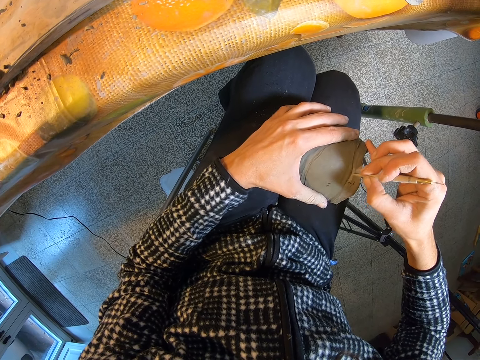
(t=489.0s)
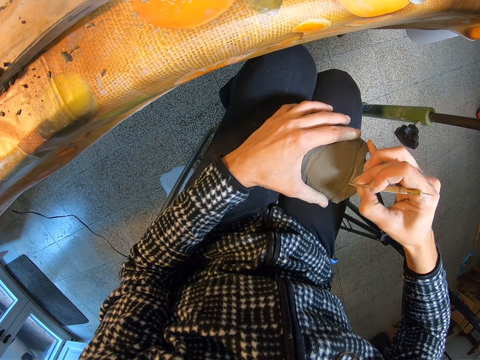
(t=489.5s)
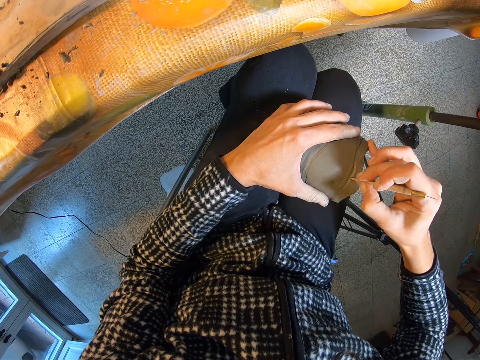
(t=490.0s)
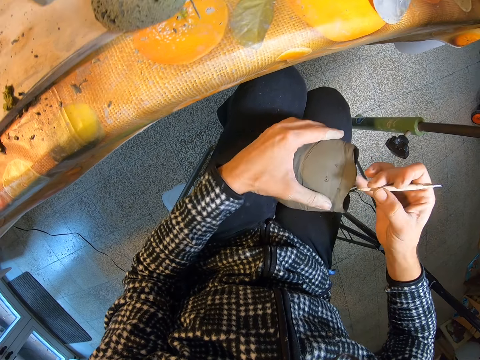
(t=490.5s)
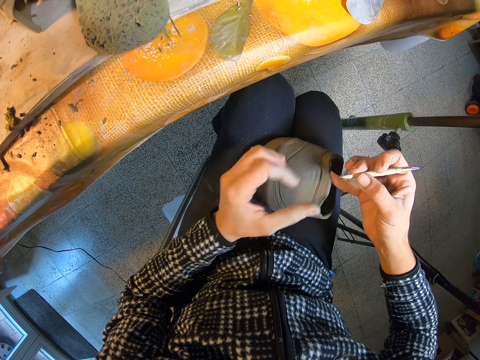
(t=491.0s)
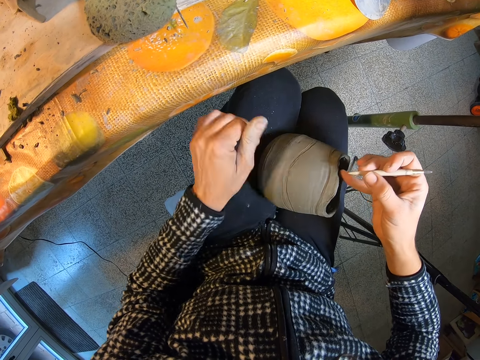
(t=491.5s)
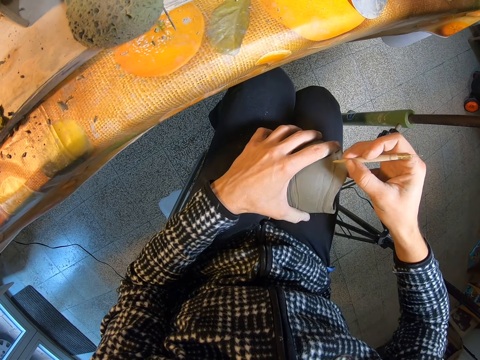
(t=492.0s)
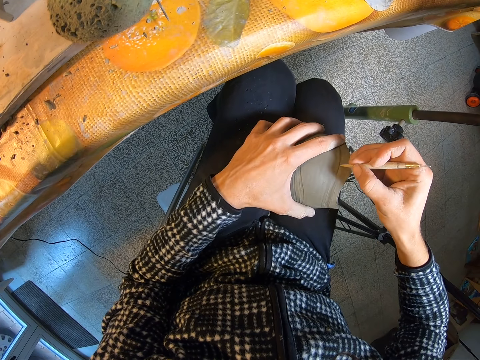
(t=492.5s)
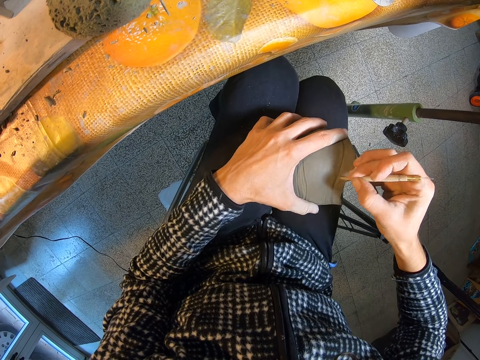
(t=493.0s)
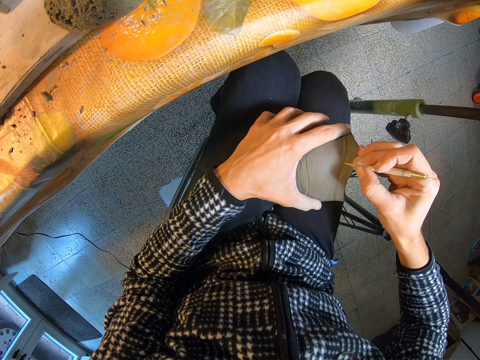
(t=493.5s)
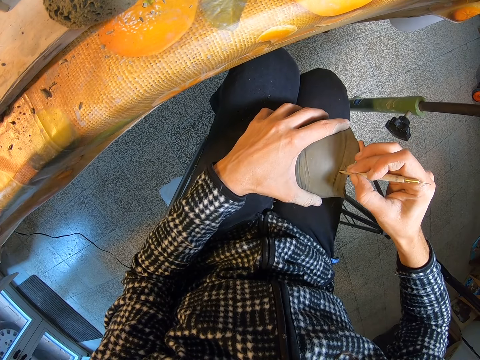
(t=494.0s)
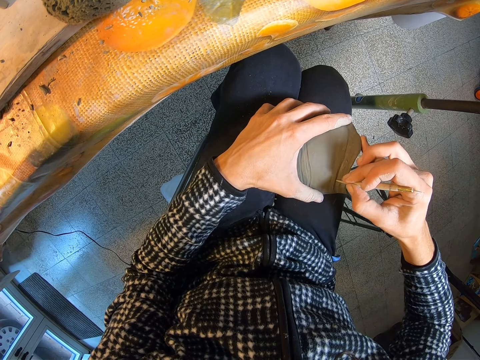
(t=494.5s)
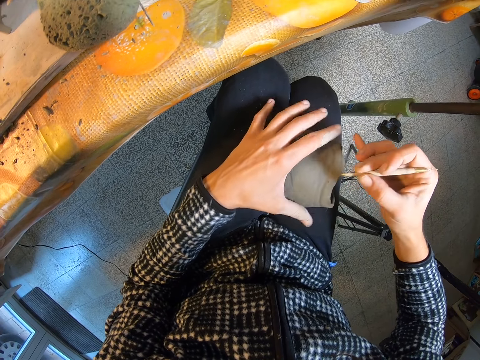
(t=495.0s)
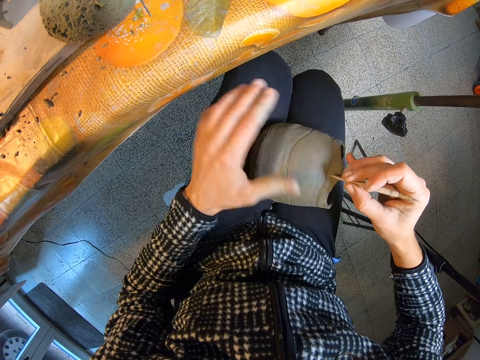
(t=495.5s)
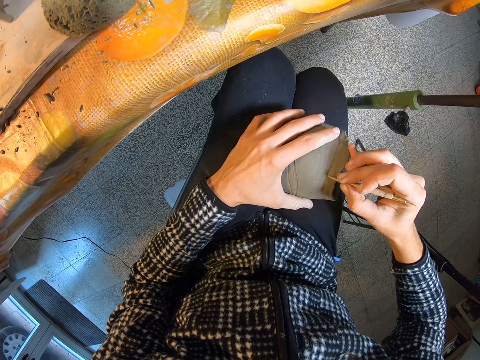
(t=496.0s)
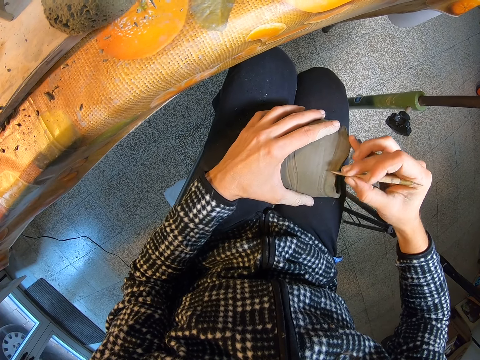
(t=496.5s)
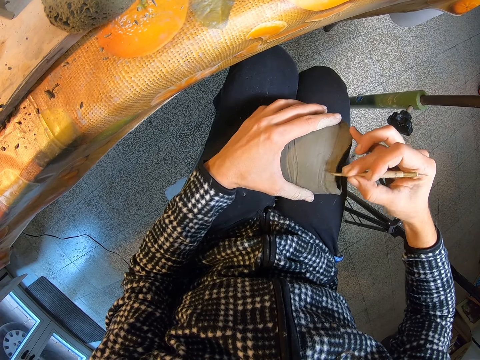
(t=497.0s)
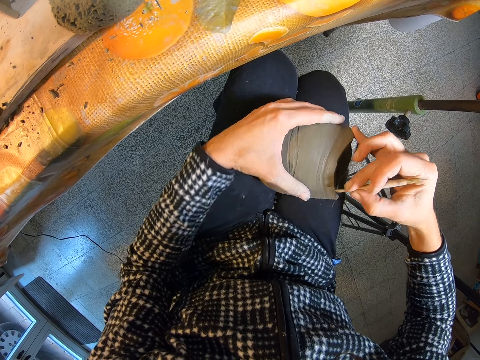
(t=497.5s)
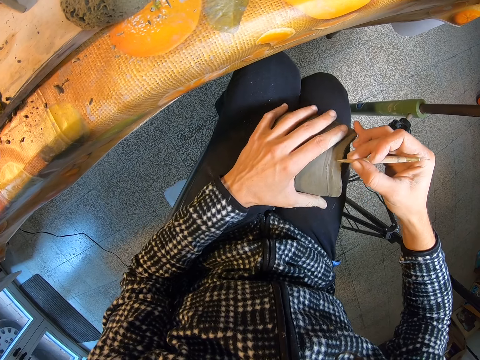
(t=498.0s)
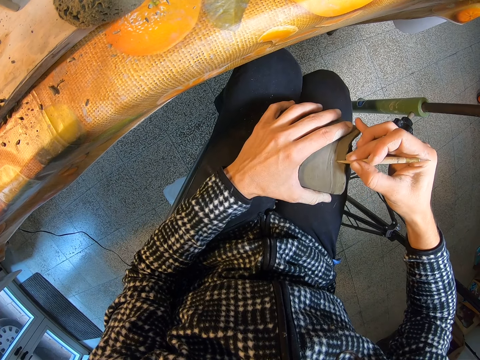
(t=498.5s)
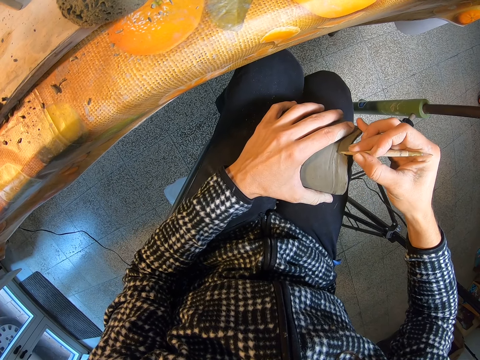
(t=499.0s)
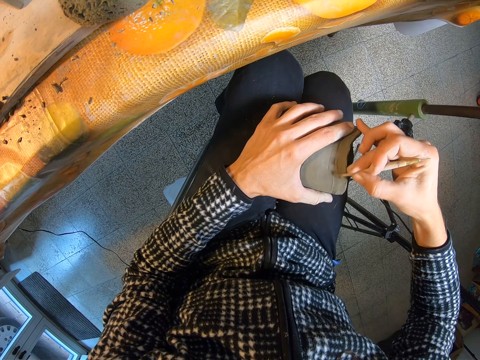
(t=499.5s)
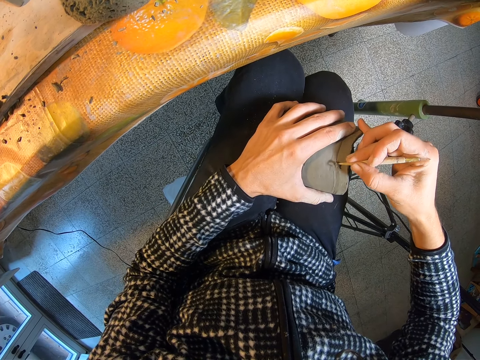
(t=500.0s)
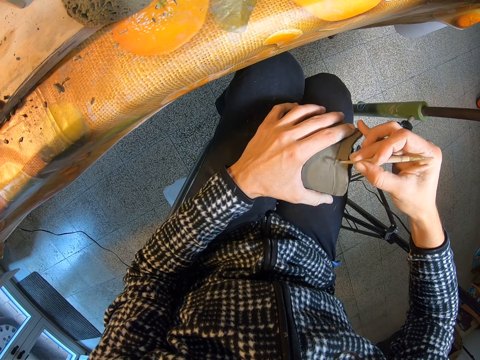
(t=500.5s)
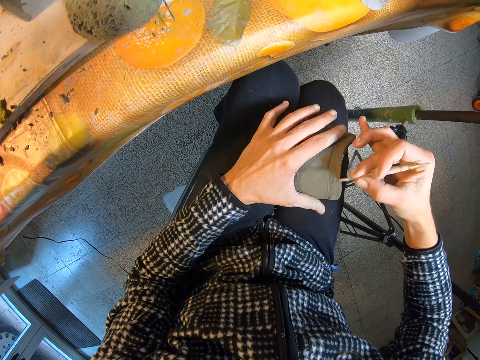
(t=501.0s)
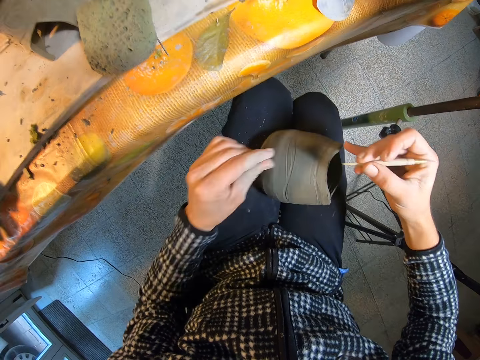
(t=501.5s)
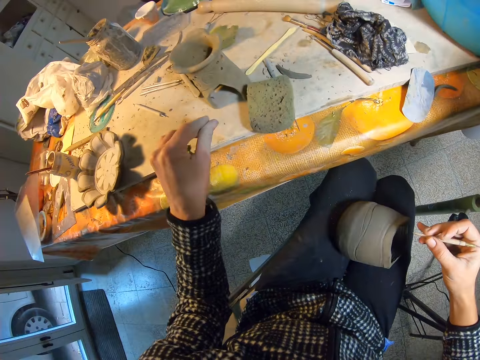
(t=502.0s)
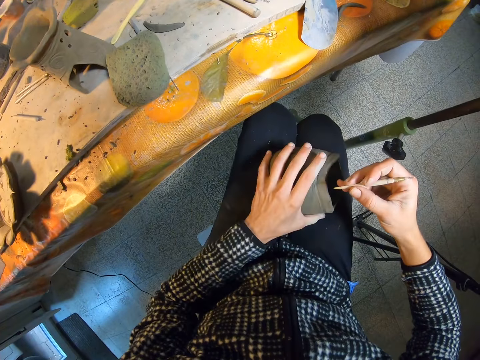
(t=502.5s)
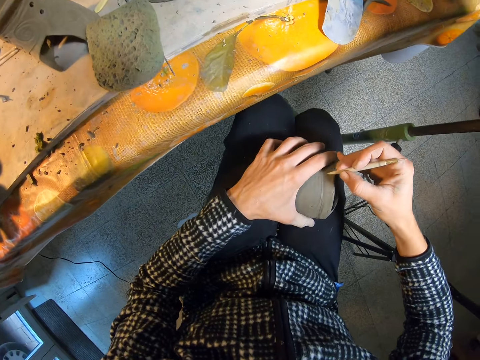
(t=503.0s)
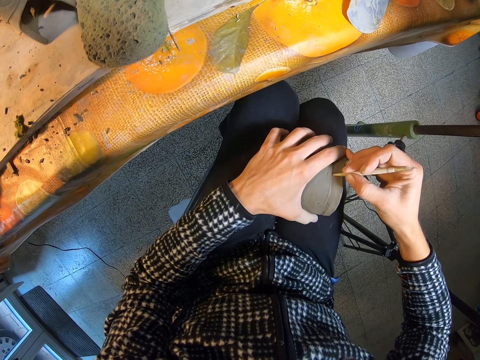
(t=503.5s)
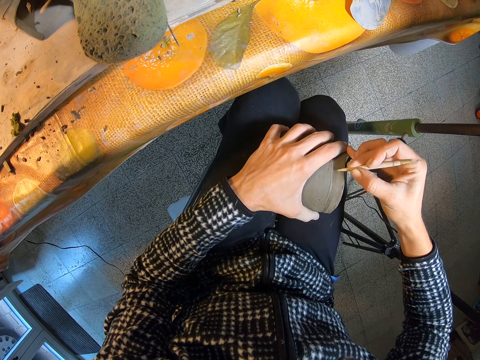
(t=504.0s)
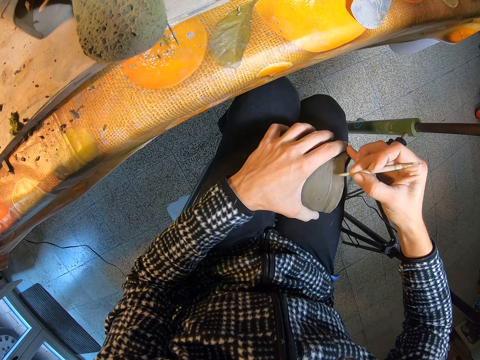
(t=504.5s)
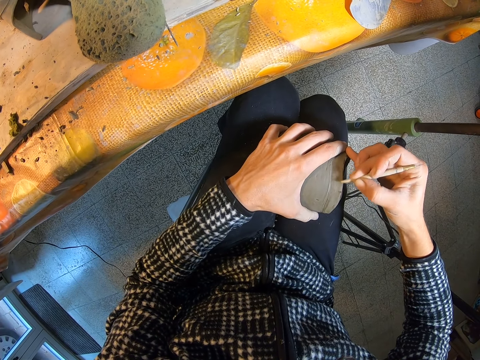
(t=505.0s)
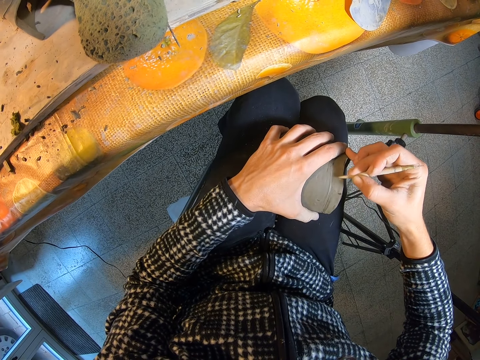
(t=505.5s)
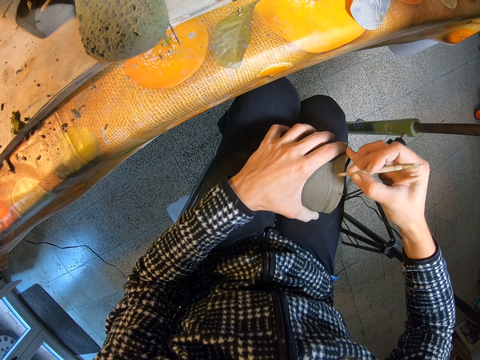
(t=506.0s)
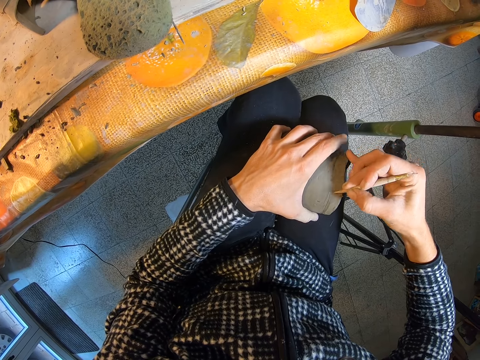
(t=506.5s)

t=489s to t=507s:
The camera wearer adjusts the clay on her lap with her left hand. She wipes the craft with her hand. She wipes off clay on the boxwood tool or potter's needle with her left hand. She holds the clay on her lap with her left hand. She places her hand on the craft. She shapes the clay with the boxwood tool in her right hand. She sketches the craft with the potter's needle. She wipes off clay on the boxwood tool with her left hand. She drops clay on the floor. She holds the clay on her lap with her left hand. She shapes the clay with the boxwood tool in her right hand. She places her hand on the craft. She sketches the craft with the potter's needle. She adjusts the clay on her lap with her left hand. She tilts the craft with her hand. She sketches the craft with the potter's needle. She wipes off clay on the boxwood tool with her left hand. She drops clay on the table. She adjusts the clay on her lap with her left hand. She places her hand on the craft. She shapes the clay with the boxwood tool in her right hand. She sketches the craft with the potter's needle.

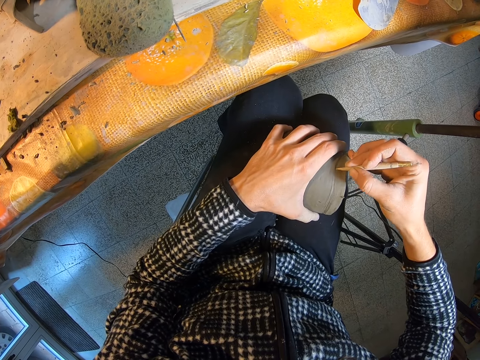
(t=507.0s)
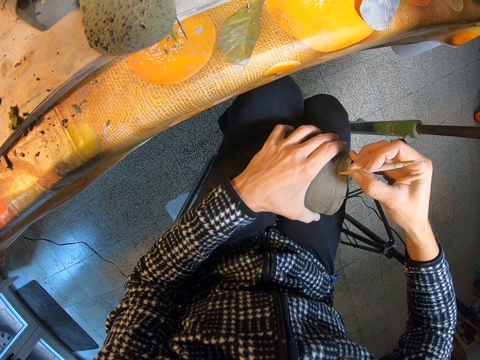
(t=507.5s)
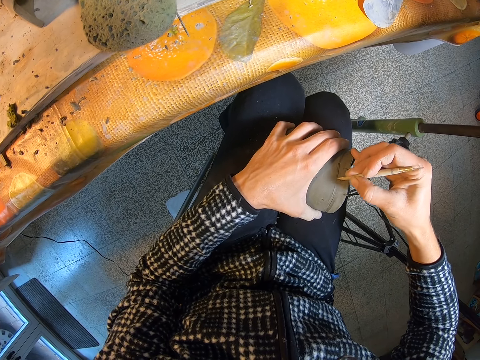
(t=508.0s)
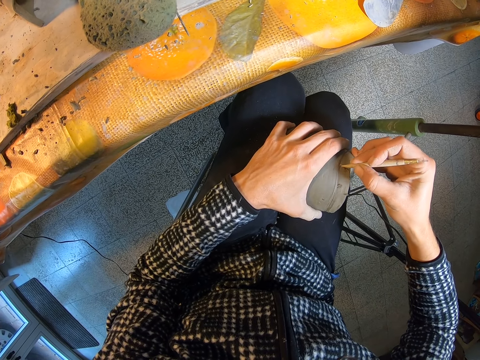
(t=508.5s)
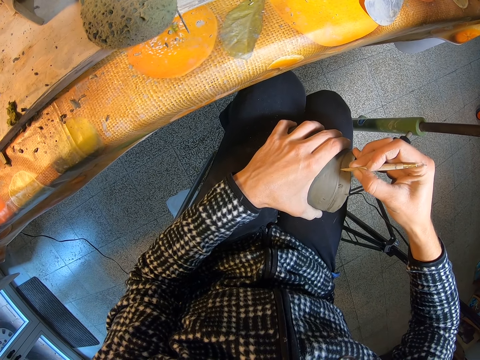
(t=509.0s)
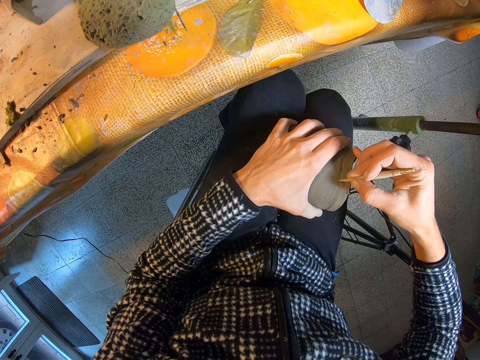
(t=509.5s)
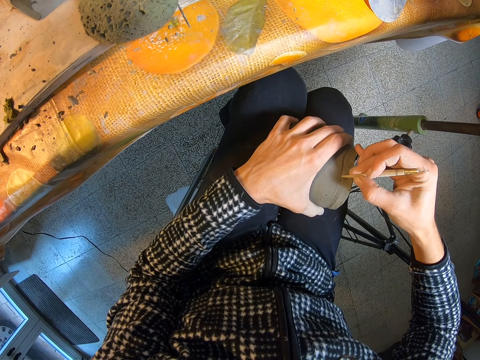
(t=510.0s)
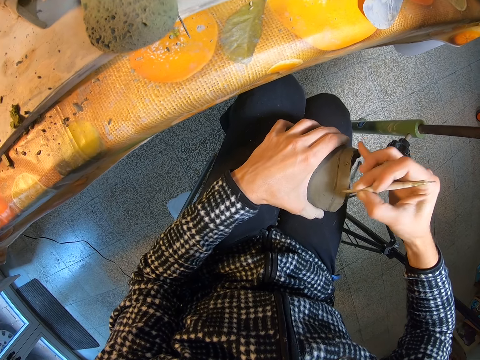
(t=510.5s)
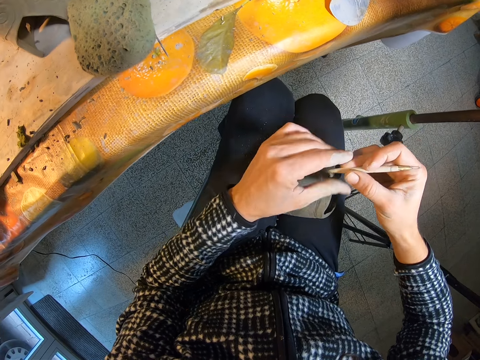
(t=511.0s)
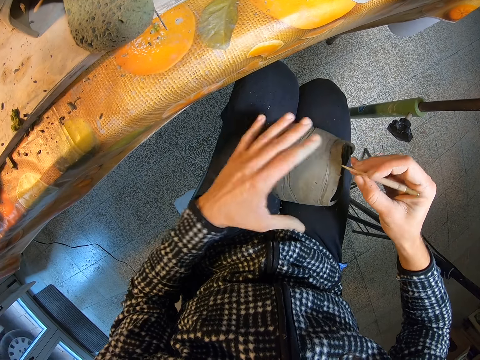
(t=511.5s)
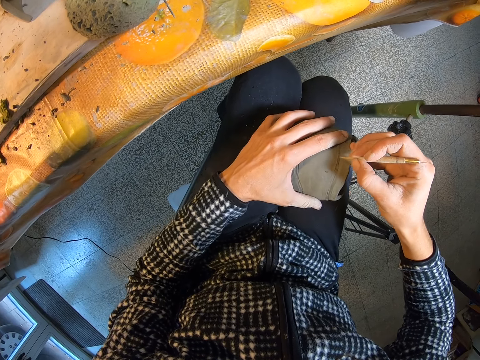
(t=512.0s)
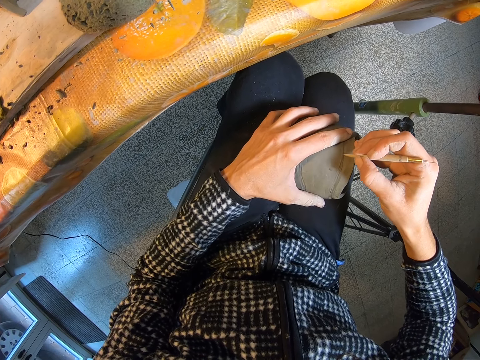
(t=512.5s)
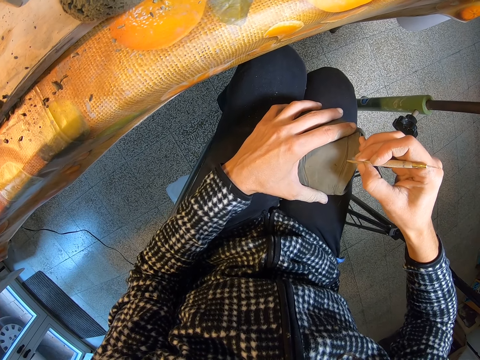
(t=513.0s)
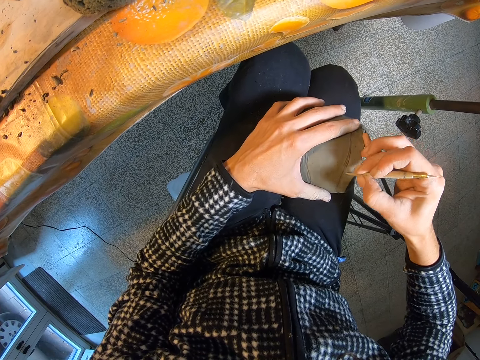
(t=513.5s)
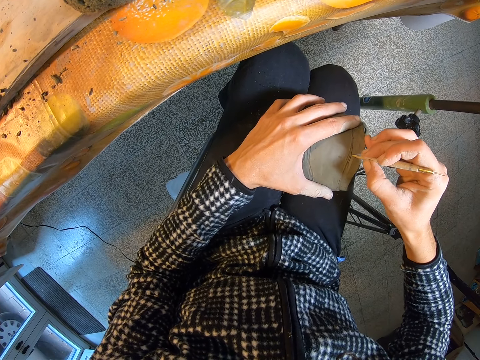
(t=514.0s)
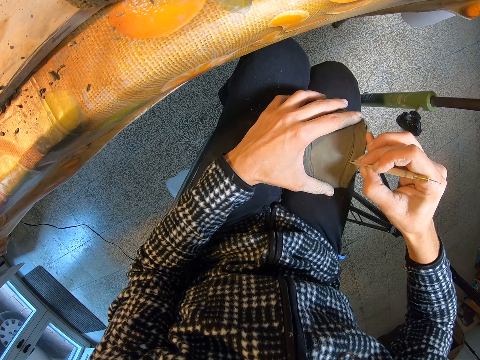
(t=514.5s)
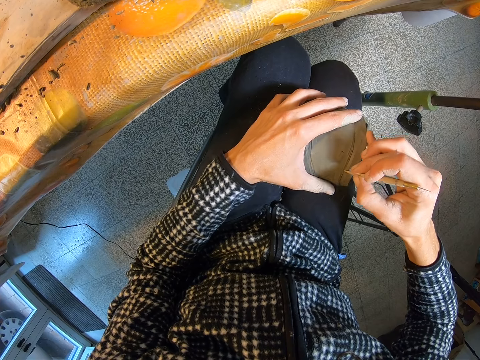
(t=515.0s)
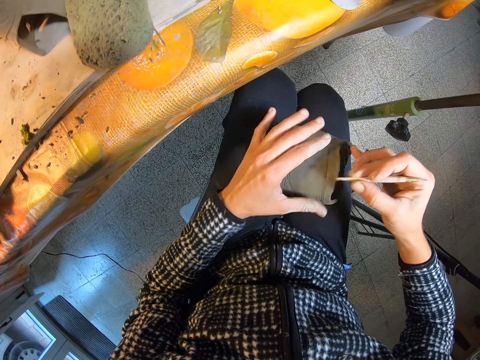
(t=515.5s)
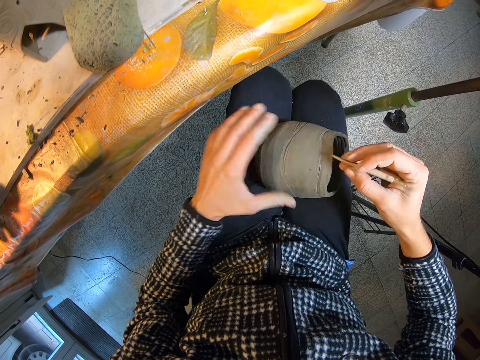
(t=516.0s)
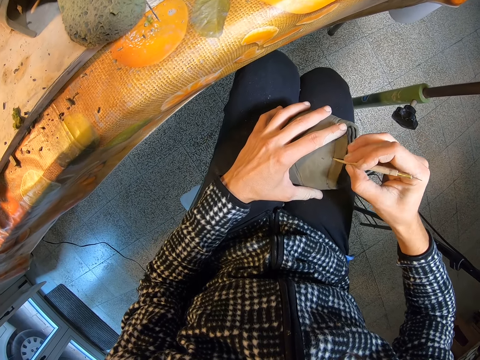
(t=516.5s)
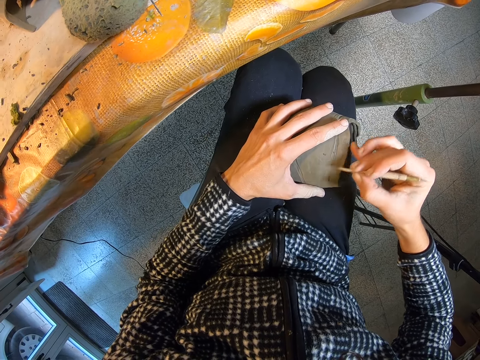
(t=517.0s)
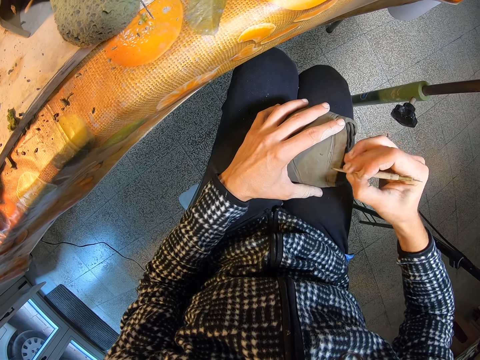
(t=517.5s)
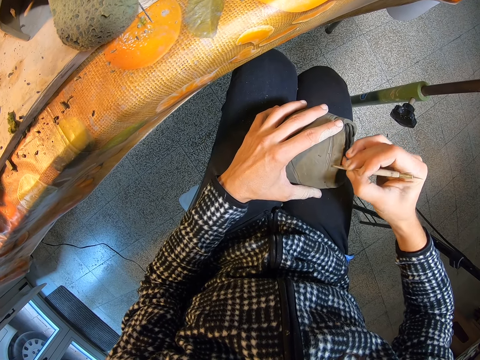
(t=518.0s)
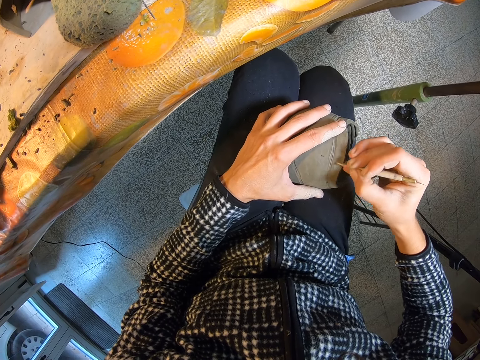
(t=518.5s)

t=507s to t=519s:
The camera wearer adjusts the clay on her lap with her left hand. She wipes off clay on the boxwood tool or potter's needle with her left hand. She drops clay on the floor. She holds the clay on her lap with her left hand. She places her hand on the craft. She shapes the clay with the boxwood tool in her right hand. She sketches the craft with the potter's needle. She wipes off clay on the boxwood tool with her left hand. She drops clay on the floor. She holds the clay on her lap with her left hand. She places her hand on the craft. She shapes the clay with the boxwood tool in her right hand. She sketches the craft with the potter's needle.
